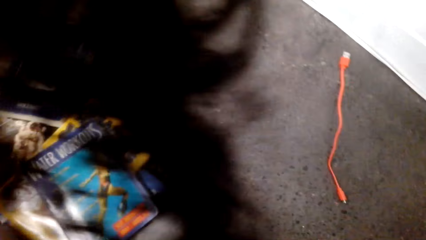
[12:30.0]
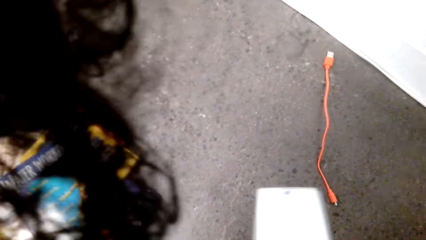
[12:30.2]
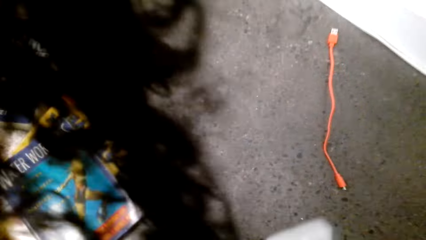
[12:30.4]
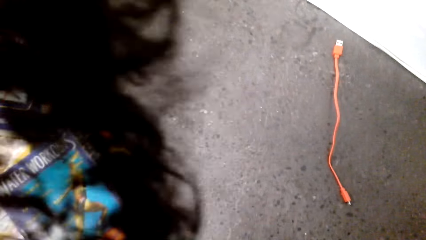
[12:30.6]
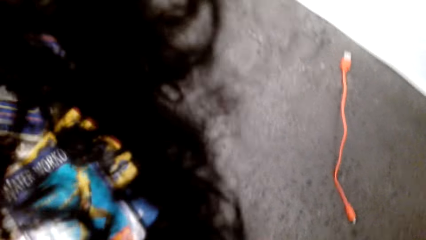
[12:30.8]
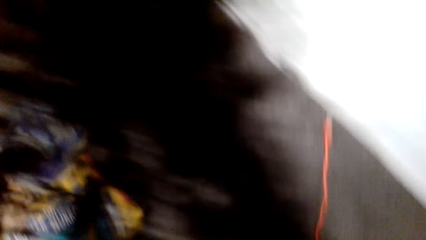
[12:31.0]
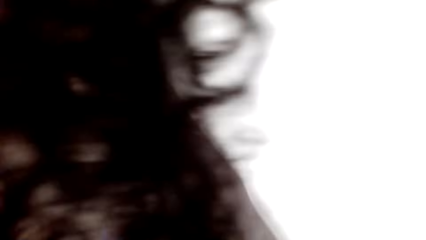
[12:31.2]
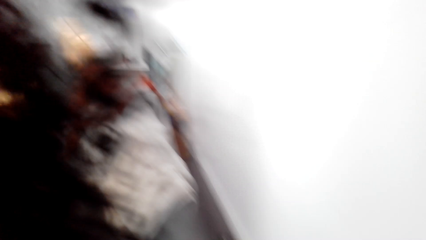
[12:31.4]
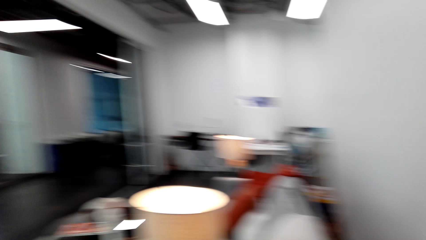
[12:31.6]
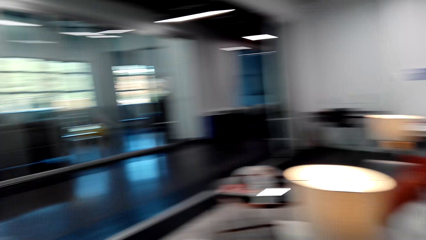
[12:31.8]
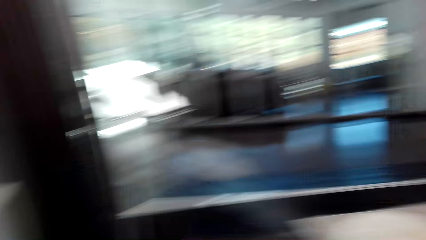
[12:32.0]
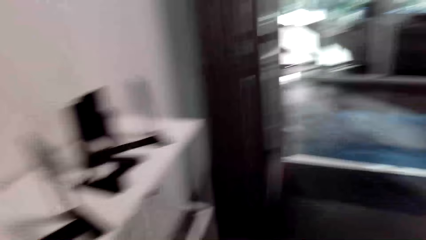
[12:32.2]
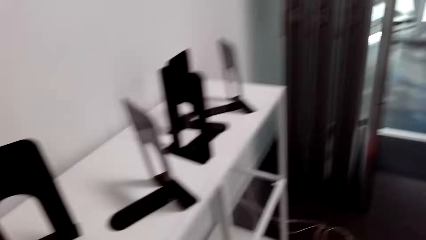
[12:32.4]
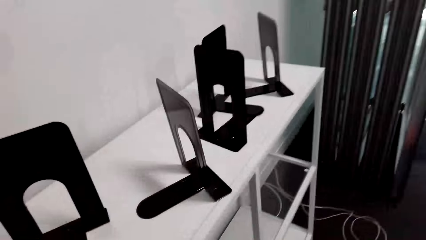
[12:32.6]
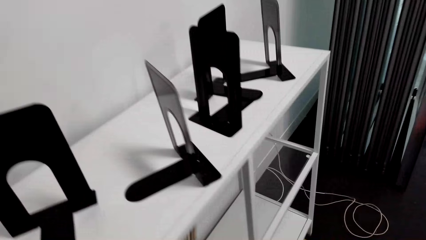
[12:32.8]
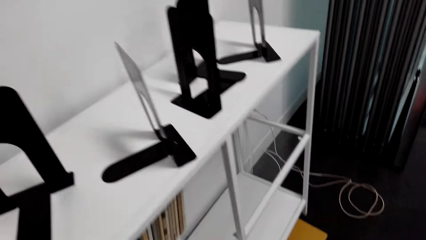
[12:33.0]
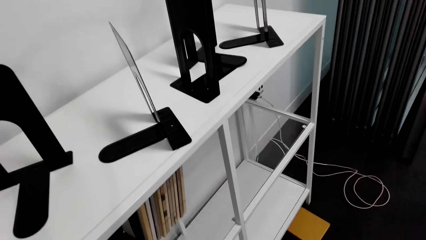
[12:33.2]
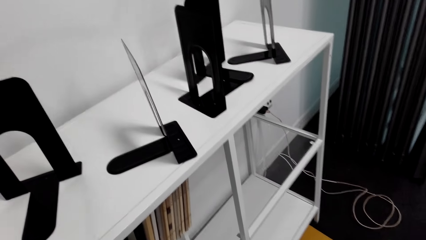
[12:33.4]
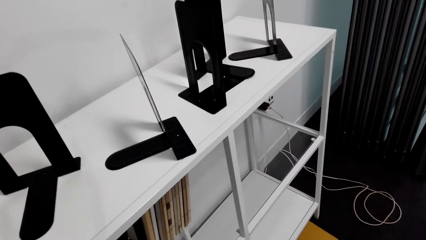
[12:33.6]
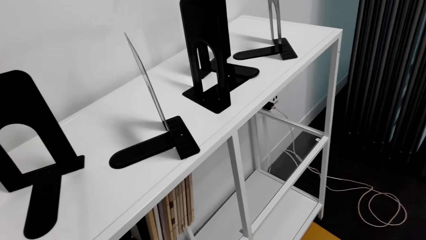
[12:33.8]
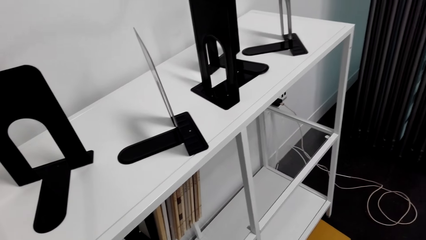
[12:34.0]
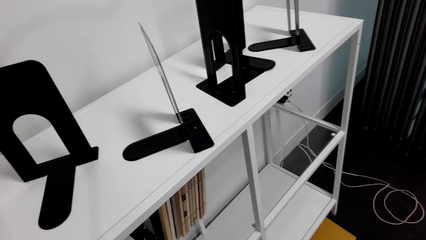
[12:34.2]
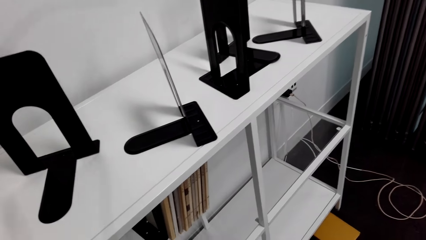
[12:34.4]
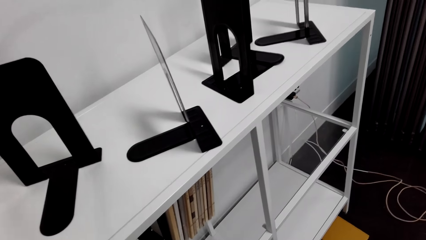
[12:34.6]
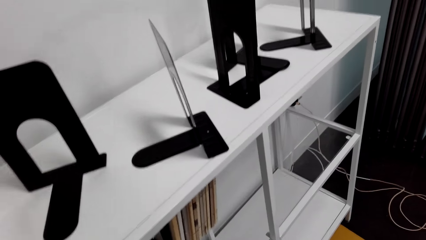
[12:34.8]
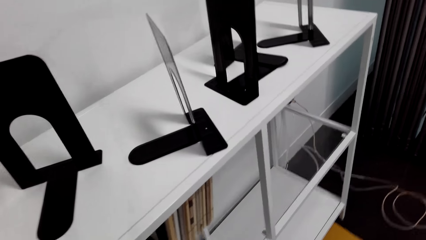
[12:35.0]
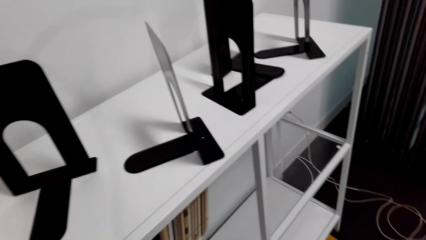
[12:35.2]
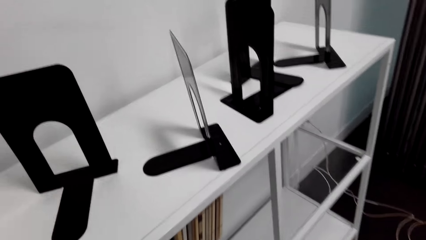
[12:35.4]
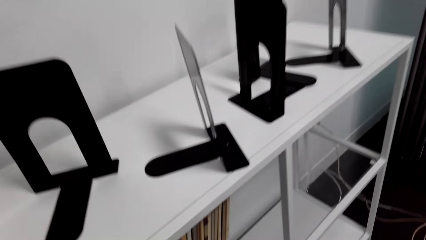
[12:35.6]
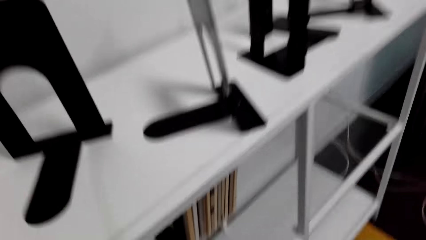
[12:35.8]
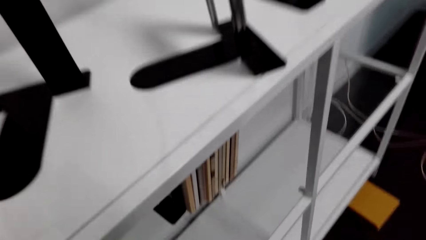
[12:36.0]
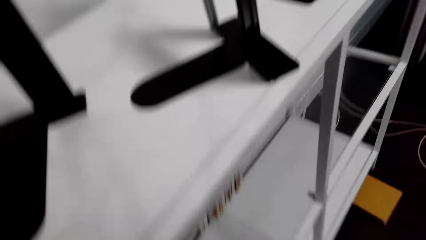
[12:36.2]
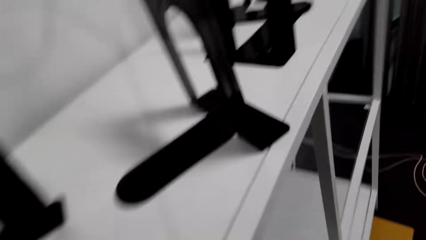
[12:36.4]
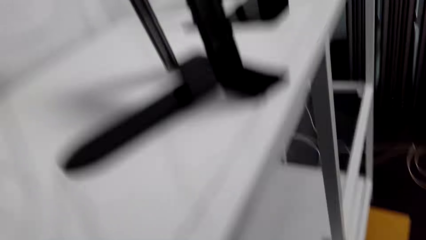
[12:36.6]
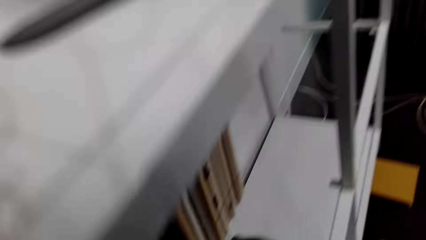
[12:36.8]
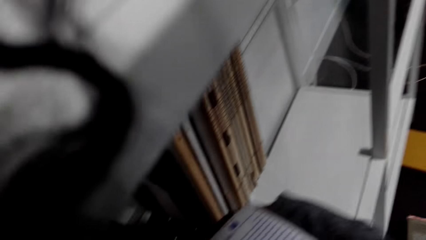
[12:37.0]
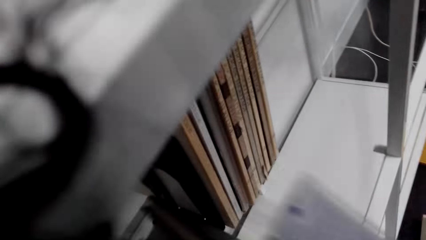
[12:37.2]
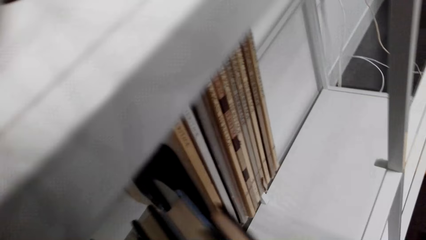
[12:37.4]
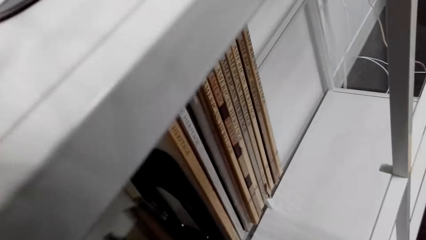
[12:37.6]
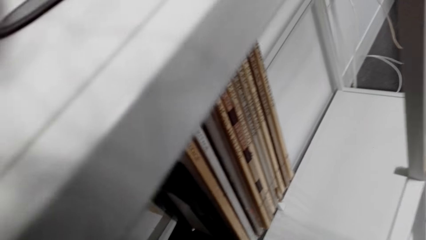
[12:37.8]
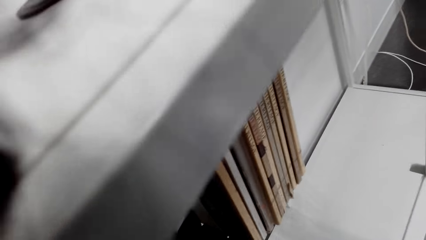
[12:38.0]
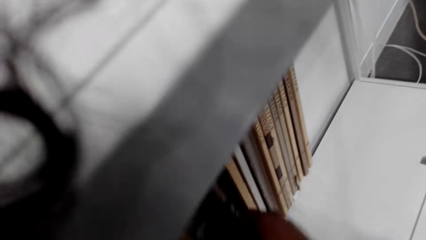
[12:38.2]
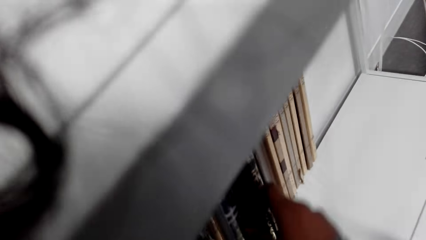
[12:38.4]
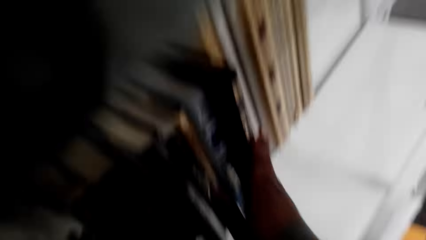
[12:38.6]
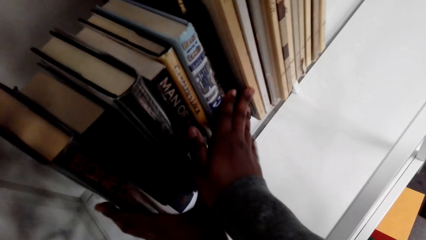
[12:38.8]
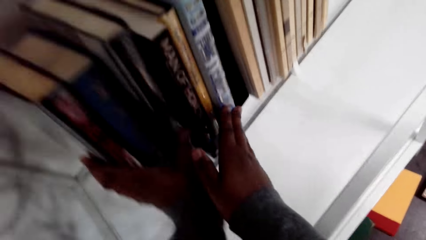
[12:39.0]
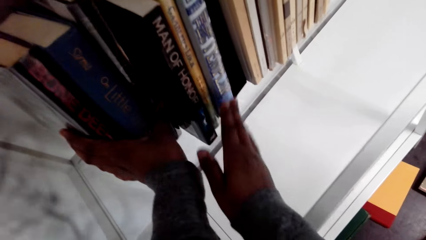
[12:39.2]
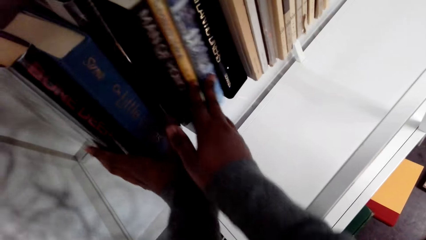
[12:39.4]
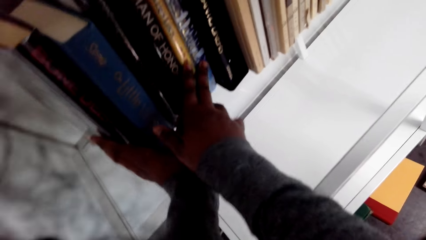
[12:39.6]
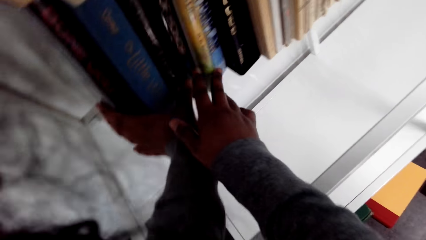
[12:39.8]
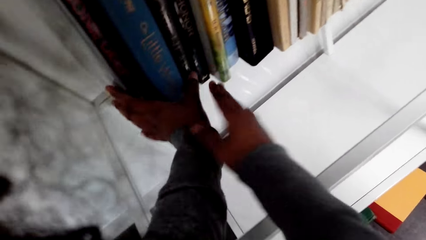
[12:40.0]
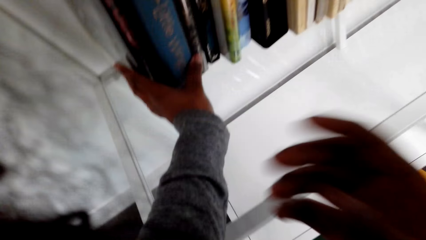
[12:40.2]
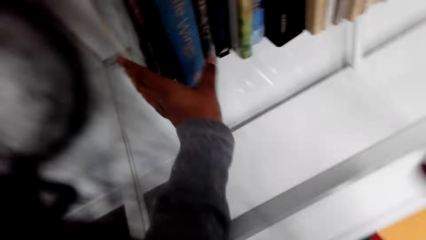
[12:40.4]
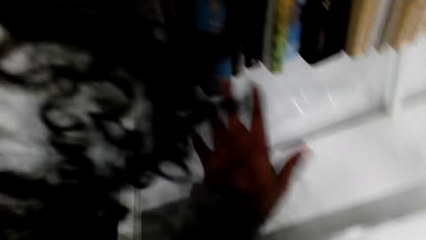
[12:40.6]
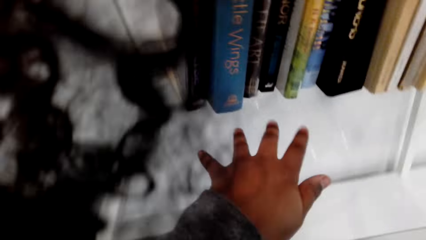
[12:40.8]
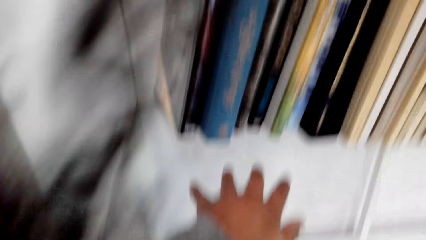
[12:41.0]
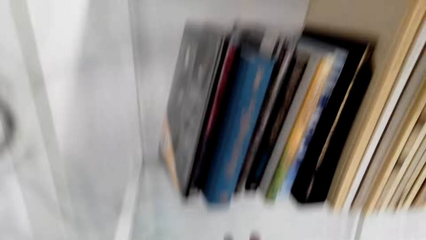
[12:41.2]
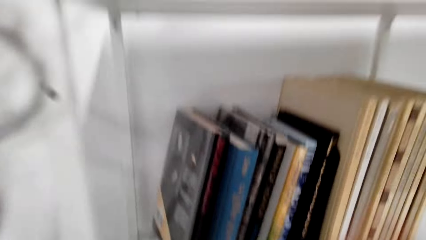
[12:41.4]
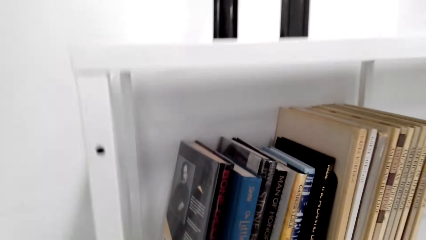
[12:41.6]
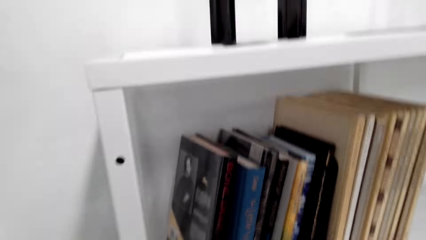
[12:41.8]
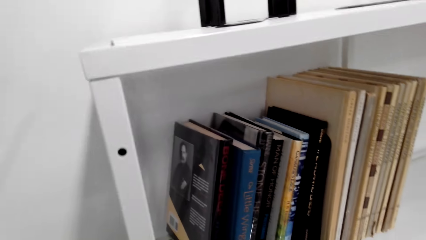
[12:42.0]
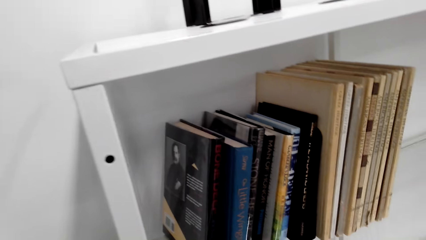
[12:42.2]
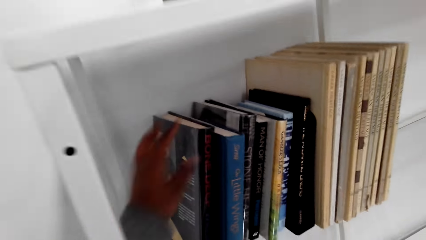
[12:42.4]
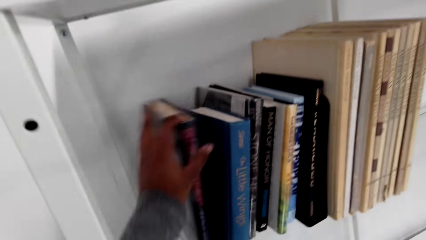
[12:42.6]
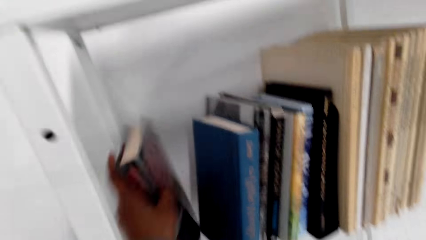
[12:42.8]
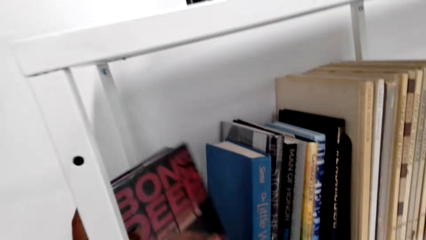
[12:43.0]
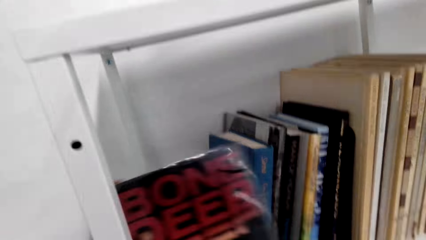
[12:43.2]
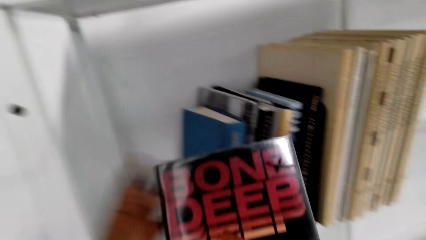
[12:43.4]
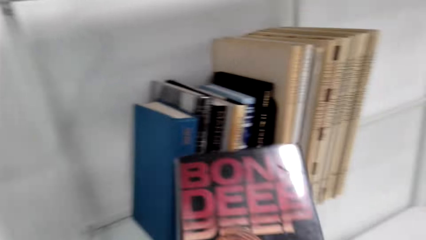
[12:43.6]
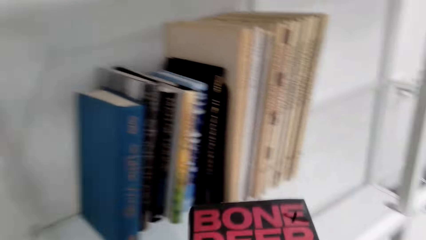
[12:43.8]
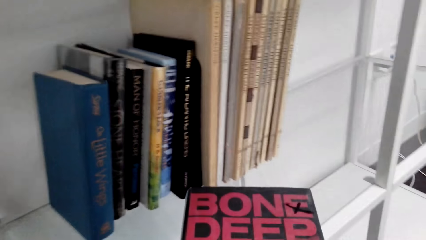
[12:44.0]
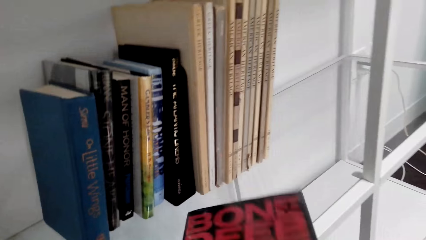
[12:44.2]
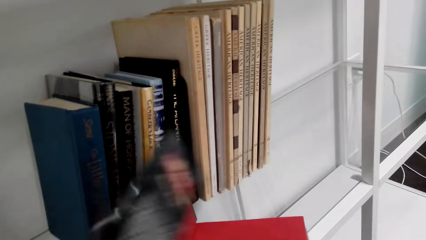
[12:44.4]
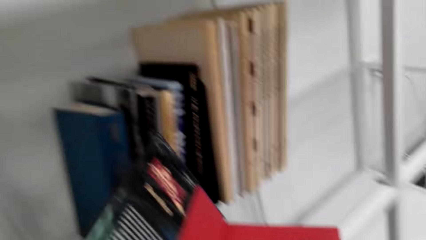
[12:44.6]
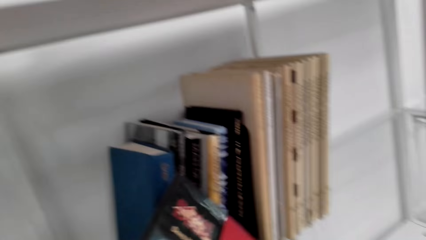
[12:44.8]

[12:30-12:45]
The camera wearer moves the book with both hands. They look around. They put the book in the shelf. They arrange the book in the shelf with both hands. They move the right hand and look around. They pick up a book with the left hand. They hold the book with the right hand.
